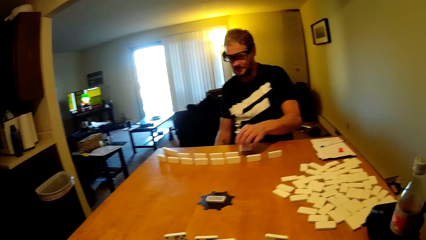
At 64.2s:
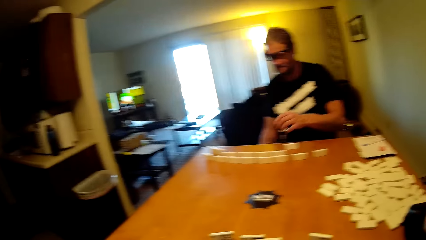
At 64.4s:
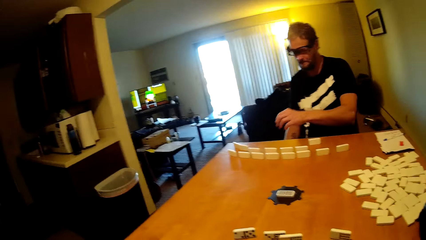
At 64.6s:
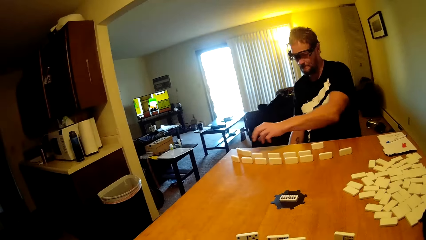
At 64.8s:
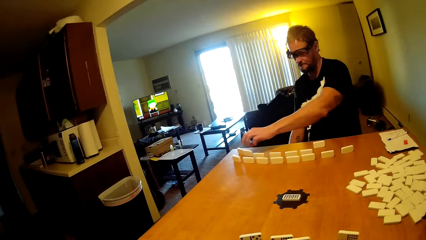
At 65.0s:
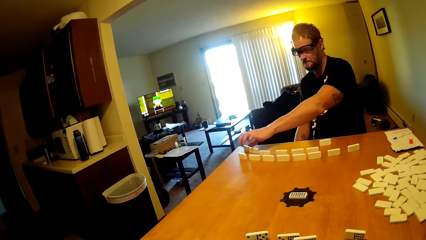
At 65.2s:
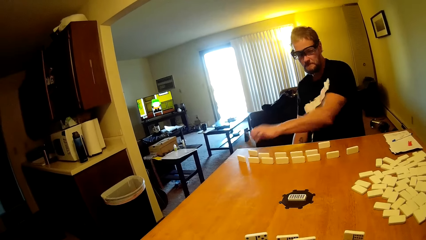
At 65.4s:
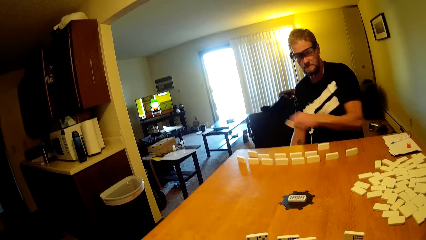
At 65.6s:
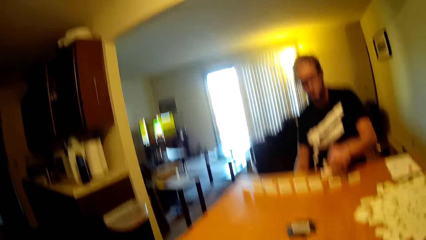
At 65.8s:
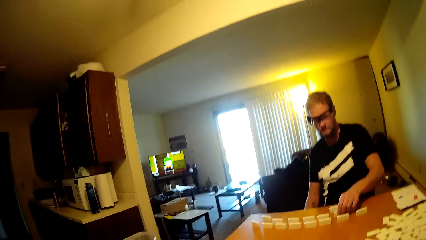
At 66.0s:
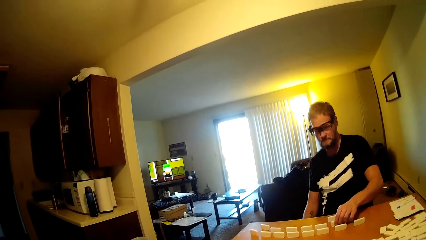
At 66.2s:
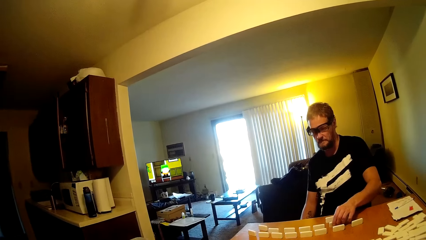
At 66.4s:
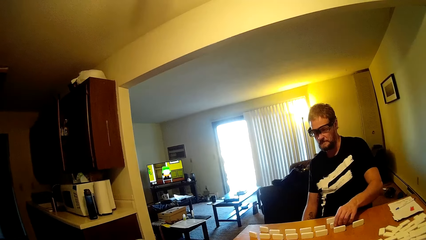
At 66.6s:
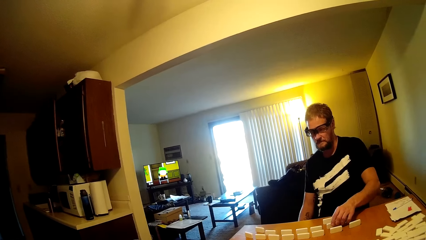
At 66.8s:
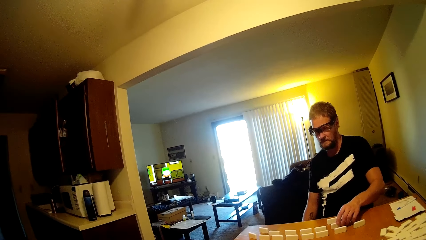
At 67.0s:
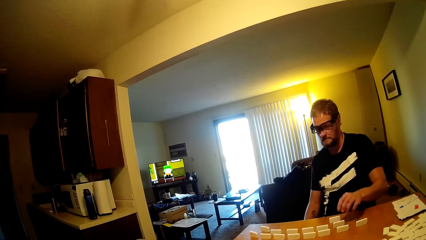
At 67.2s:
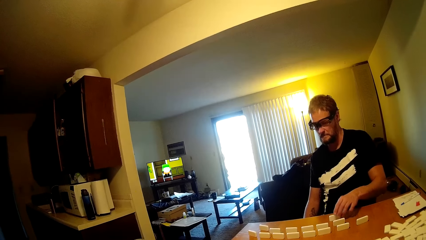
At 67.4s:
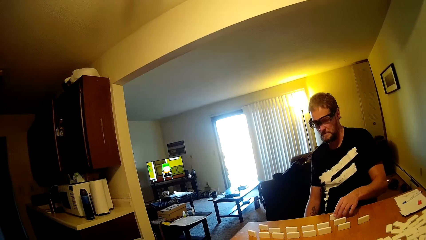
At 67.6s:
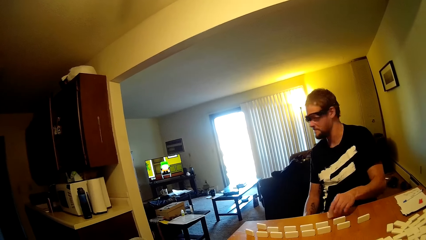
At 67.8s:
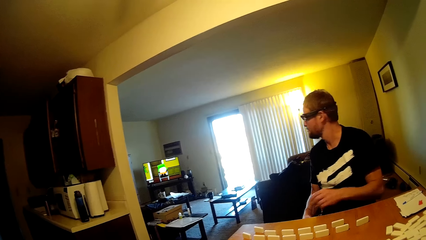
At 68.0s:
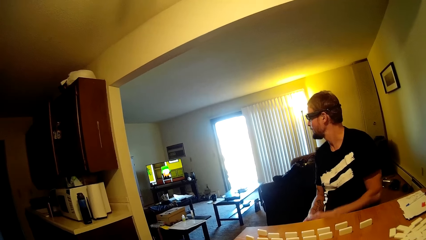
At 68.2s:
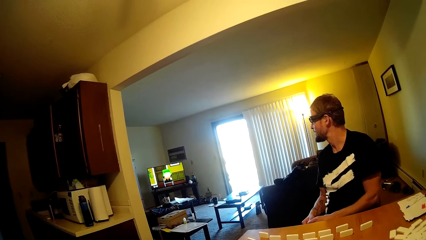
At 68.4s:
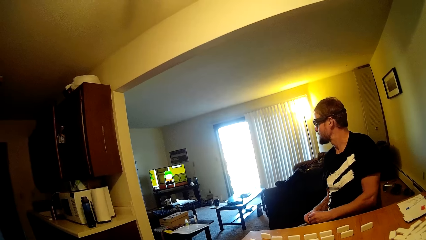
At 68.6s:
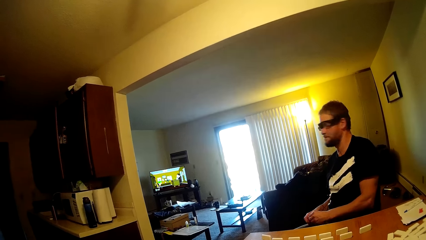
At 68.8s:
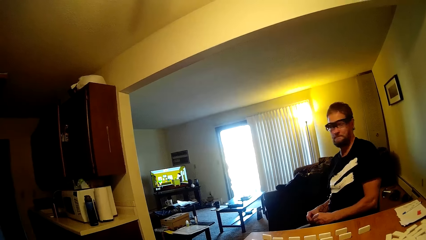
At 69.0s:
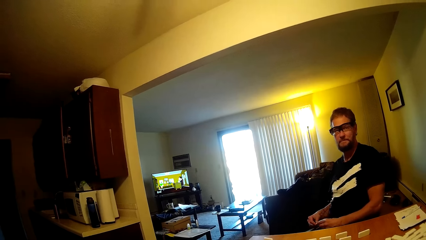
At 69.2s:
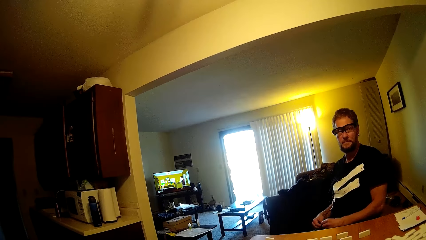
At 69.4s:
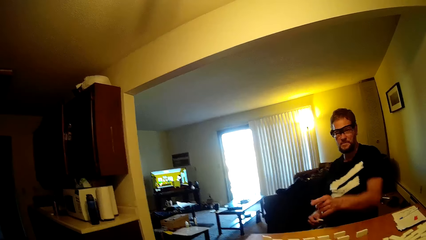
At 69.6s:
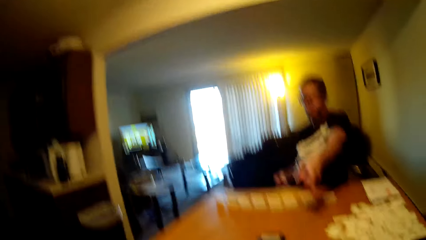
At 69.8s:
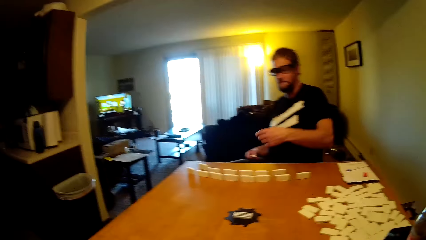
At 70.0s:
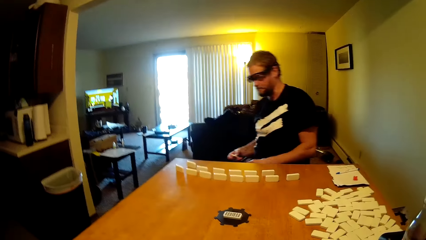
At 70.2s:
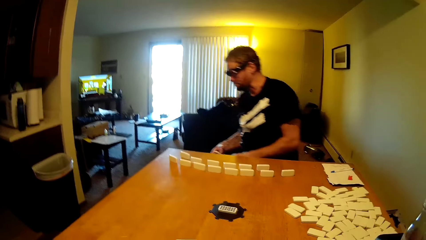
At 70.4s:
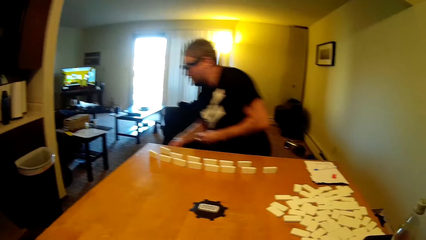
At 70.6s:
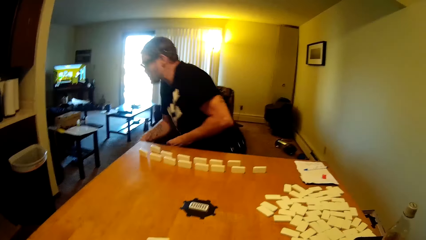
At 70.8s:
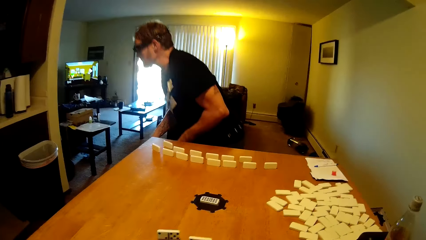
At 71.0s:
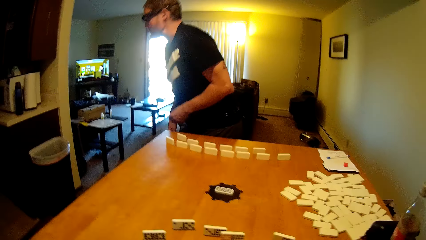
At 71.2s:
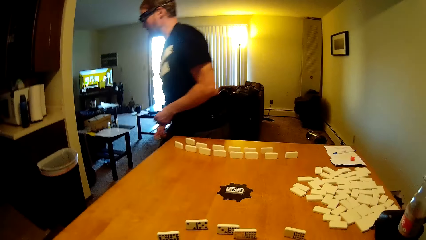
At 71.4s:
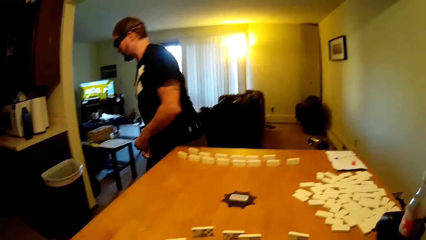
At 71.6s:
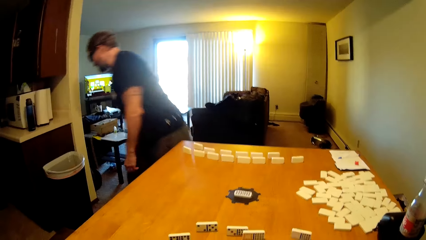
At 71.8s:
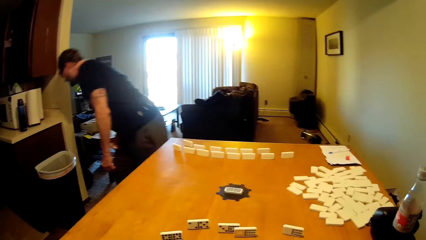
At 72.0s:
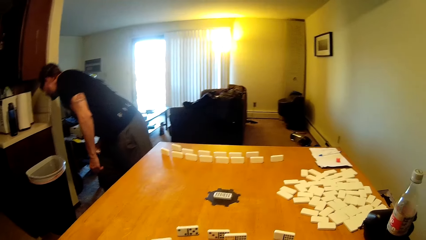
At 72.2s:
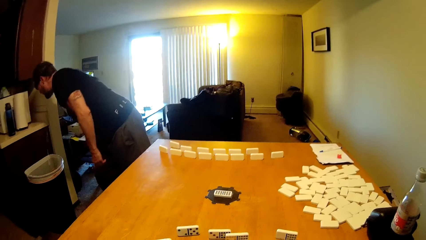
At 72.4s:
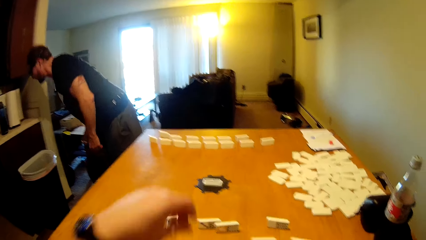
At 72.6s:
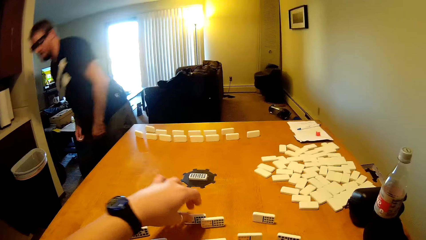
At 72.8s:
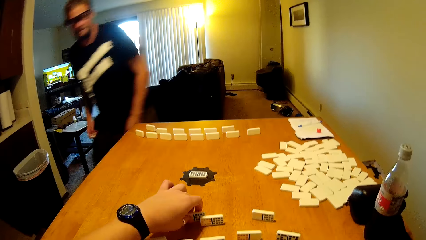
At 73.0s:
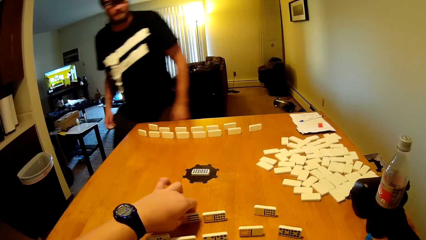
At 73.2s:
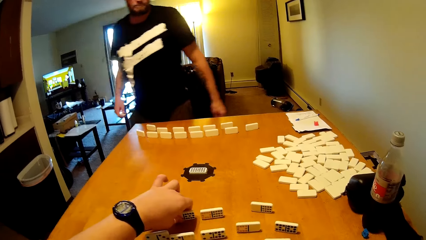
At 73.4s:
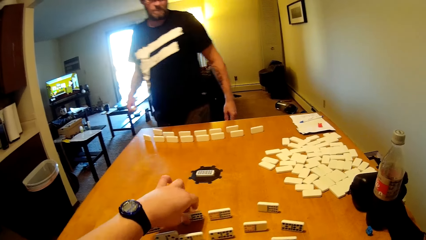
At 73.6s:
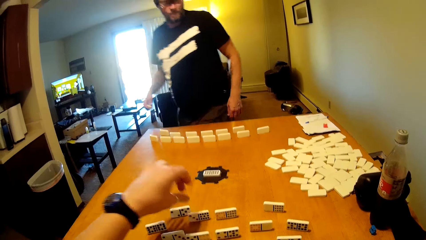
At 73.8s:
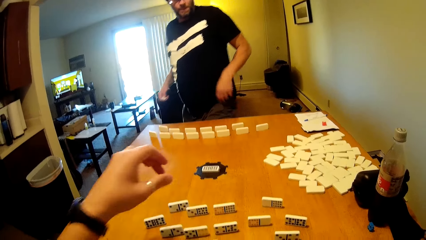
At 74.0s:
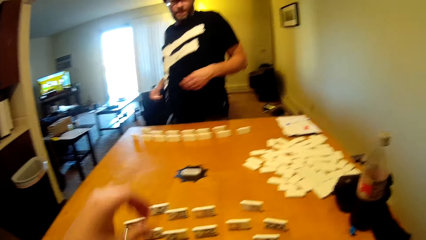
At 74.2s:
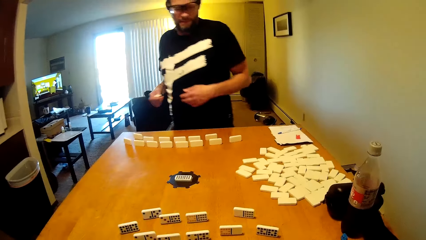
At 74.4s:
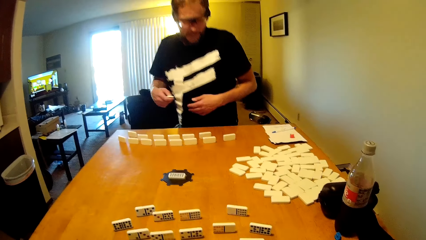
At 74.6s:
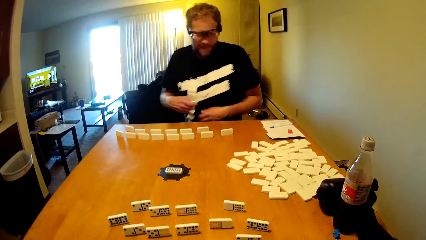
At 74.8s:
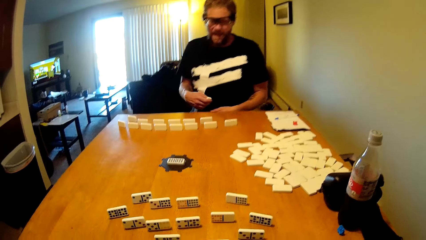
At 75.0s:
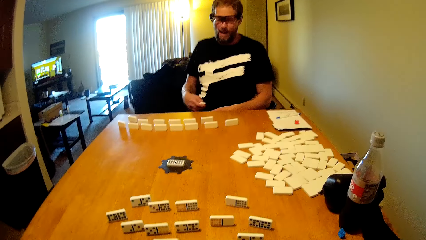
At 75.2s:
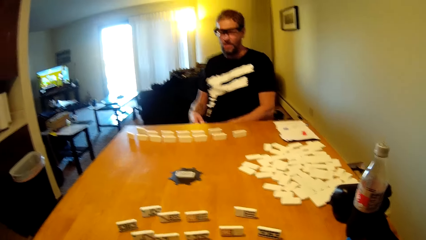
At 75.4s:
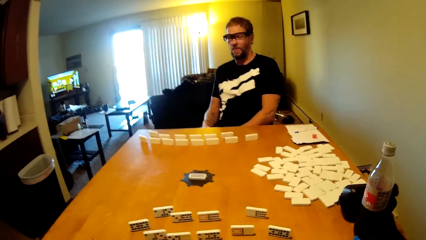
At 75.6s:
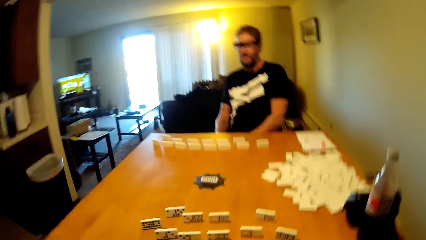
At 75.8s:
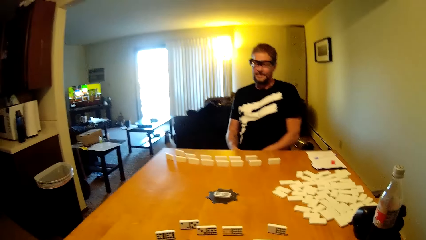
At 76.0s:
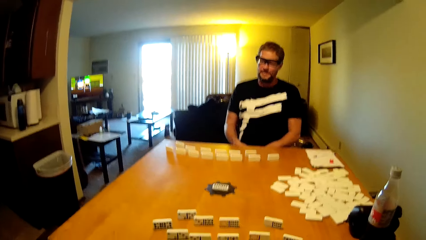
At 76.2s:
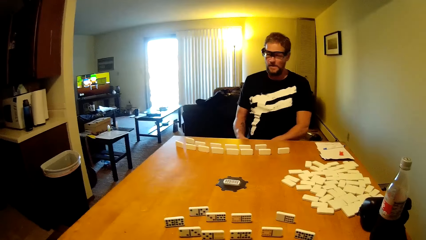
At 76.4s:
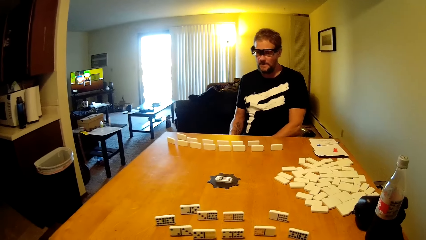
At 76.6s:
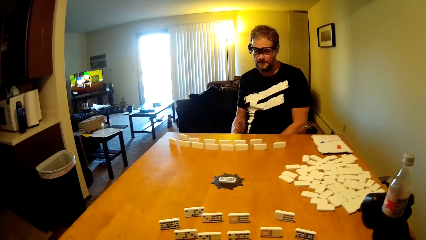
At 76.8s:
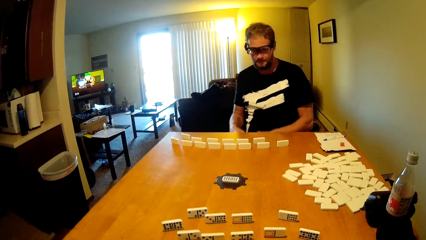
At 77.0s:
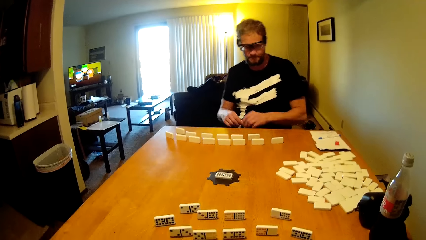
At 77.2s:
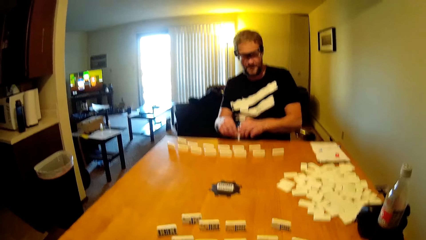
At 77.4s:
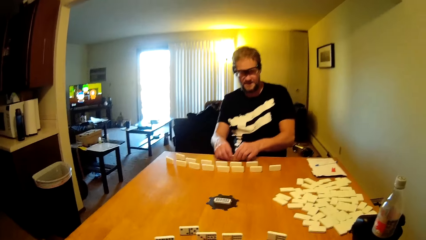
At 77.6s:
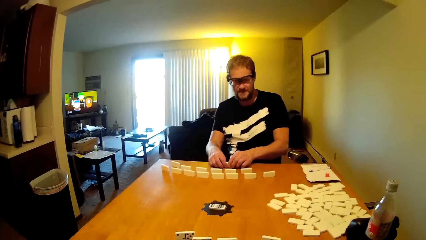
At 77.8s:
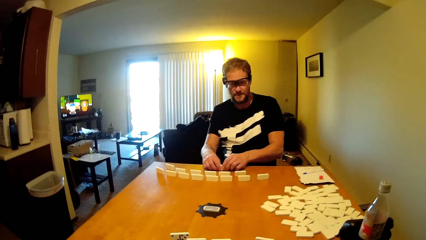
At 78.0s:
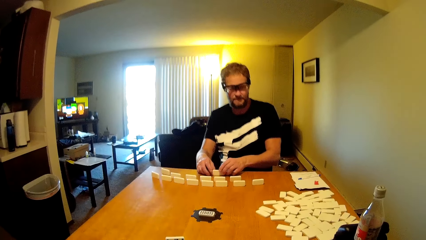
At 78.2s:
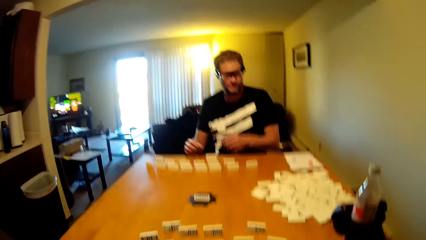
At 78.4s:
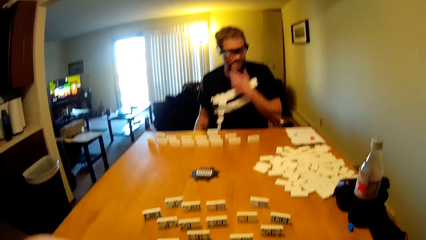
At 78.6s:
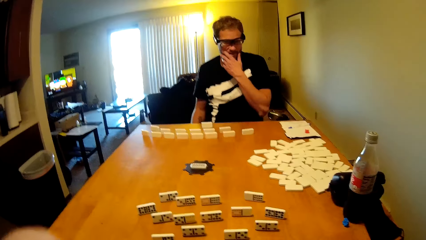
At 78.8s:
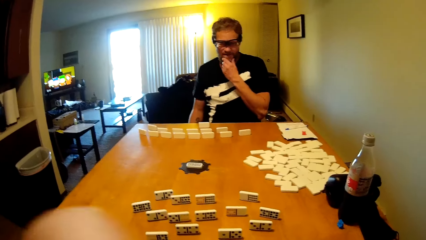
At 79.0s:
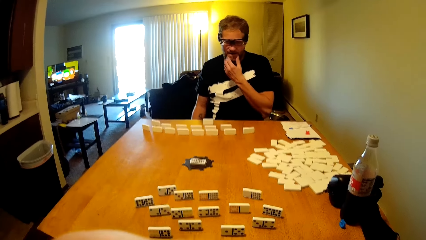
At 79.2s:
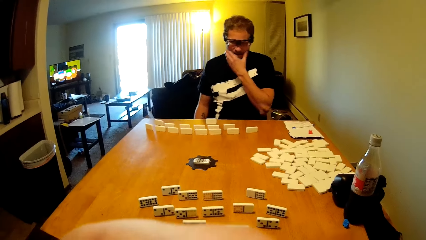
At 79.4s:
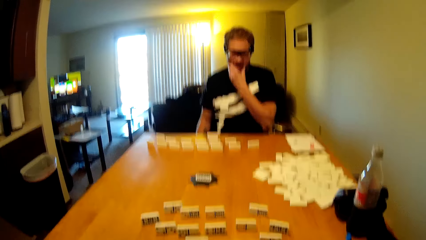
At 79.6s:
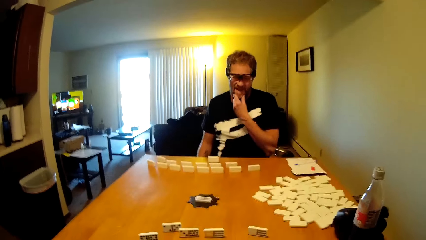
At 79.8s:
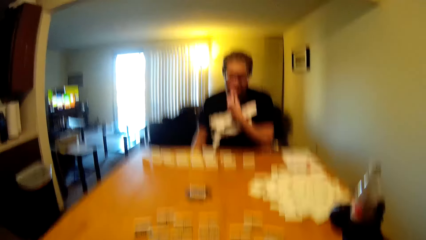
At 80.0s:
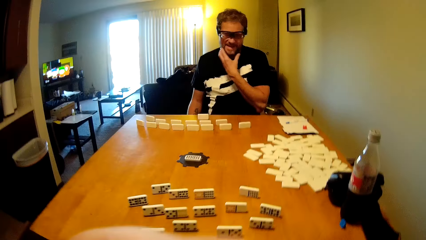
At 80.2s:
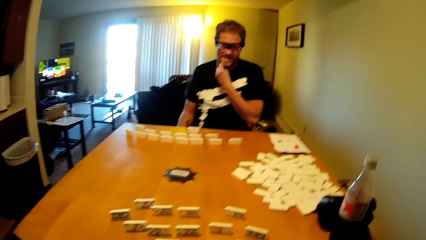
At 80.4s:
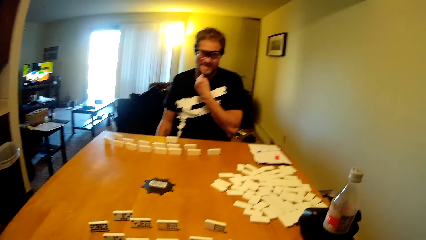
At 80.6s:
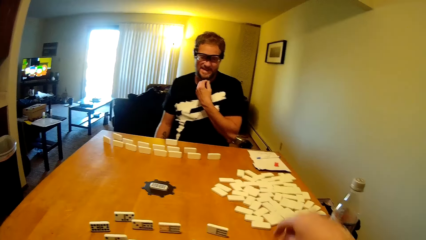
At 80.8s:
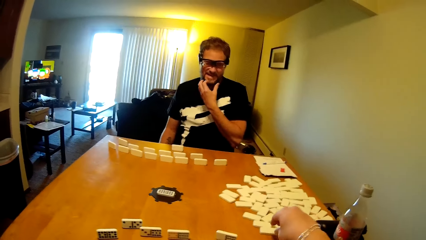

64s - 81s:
A person takes the dominoes card or domino tile, puts the dominoes card on the table, watches the television and talks to the camera wearer. The person stands up, moves in the room and spits the saliva in the dustbin. The camera wearer plays the domino tile. They take the dominoes card. The person sits on the chair, places the domino tile on the table, holds the chin and touches the face.
